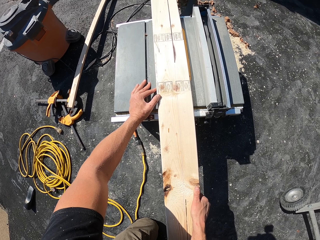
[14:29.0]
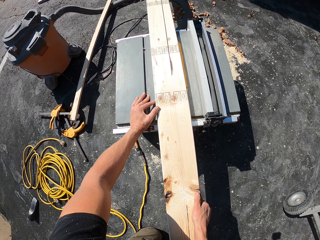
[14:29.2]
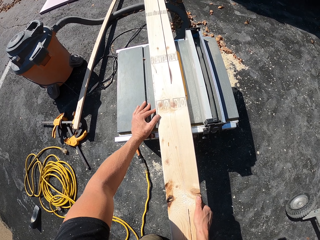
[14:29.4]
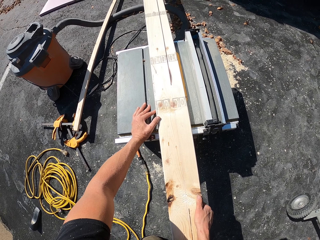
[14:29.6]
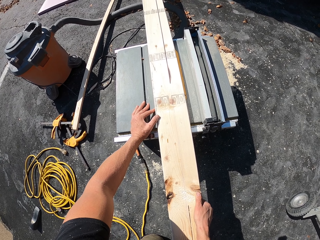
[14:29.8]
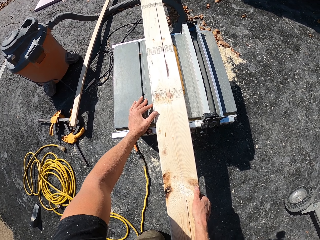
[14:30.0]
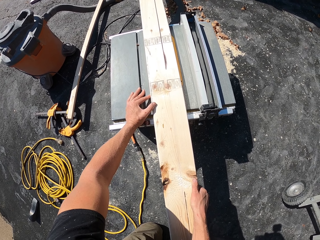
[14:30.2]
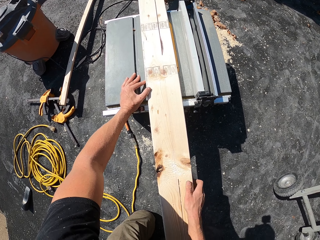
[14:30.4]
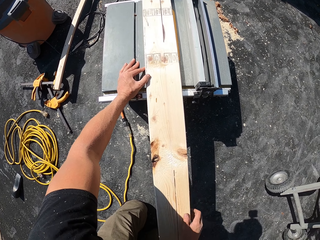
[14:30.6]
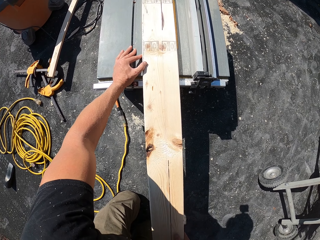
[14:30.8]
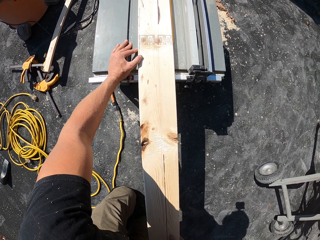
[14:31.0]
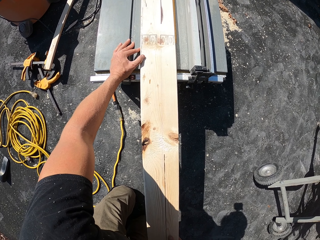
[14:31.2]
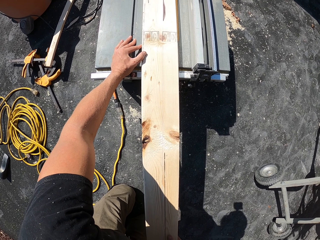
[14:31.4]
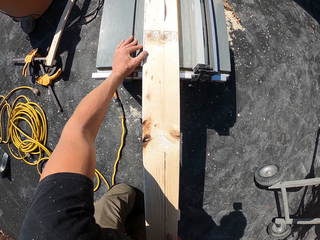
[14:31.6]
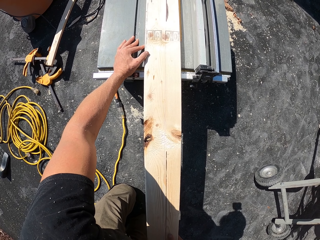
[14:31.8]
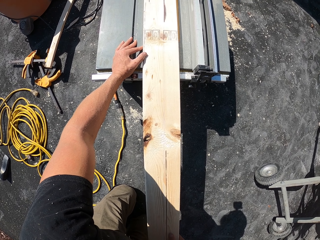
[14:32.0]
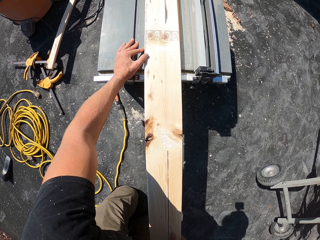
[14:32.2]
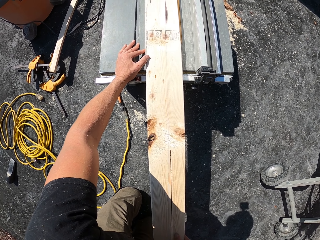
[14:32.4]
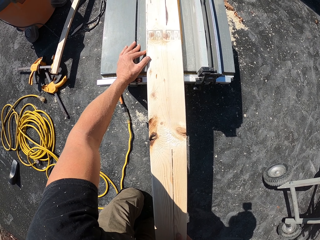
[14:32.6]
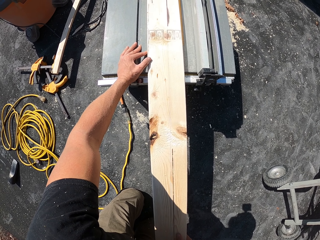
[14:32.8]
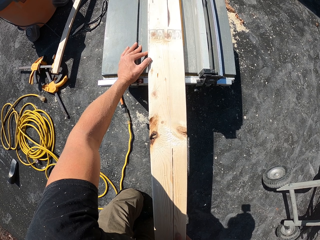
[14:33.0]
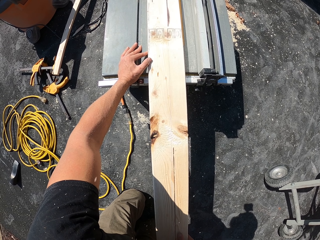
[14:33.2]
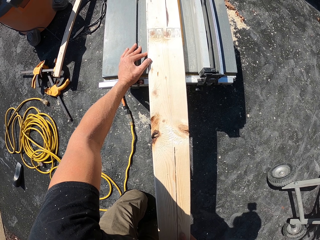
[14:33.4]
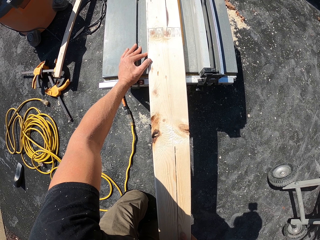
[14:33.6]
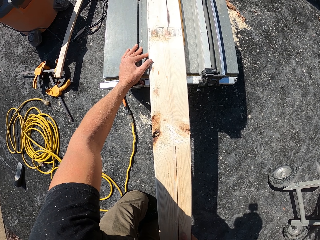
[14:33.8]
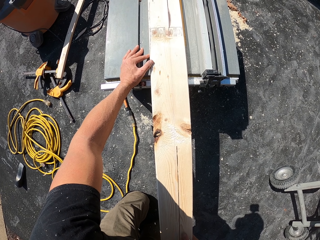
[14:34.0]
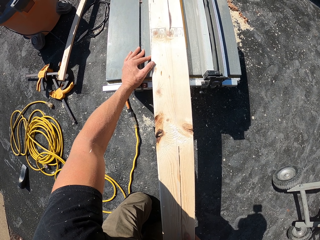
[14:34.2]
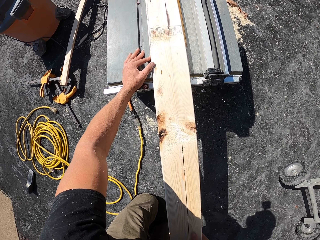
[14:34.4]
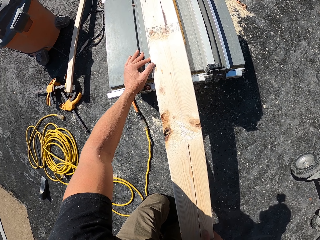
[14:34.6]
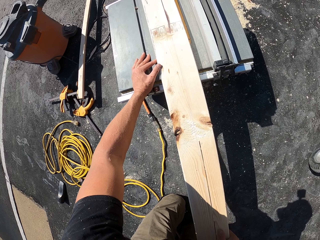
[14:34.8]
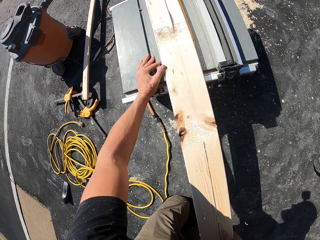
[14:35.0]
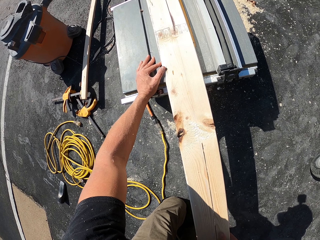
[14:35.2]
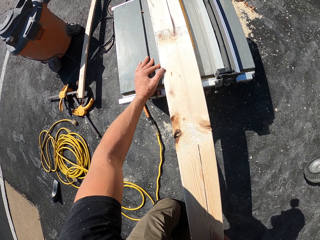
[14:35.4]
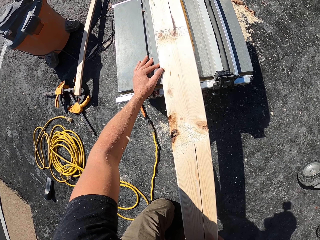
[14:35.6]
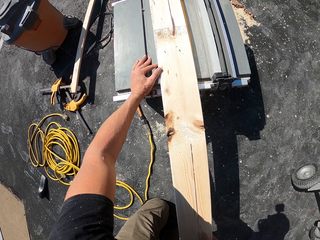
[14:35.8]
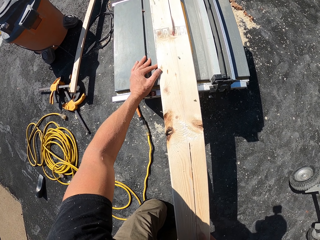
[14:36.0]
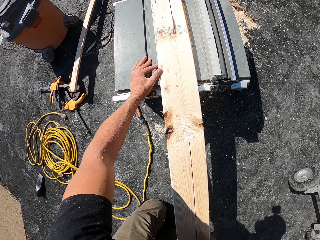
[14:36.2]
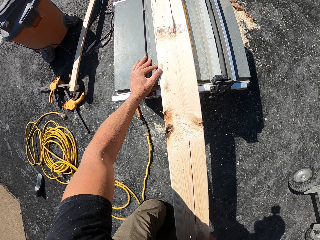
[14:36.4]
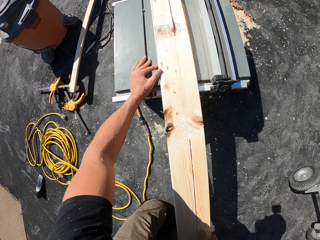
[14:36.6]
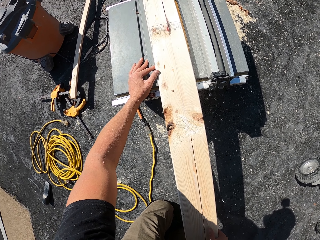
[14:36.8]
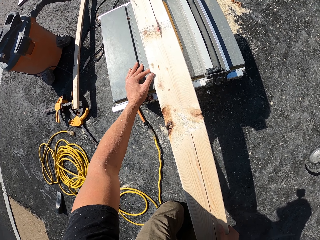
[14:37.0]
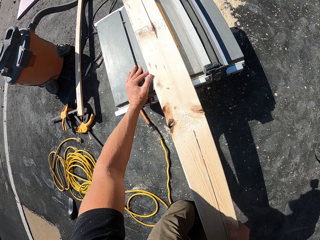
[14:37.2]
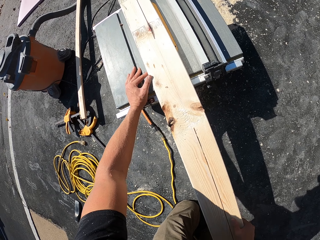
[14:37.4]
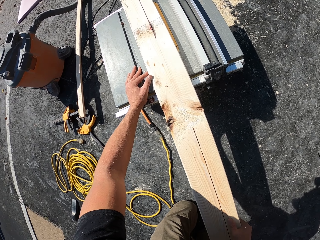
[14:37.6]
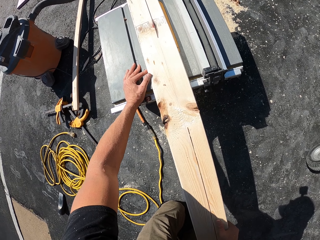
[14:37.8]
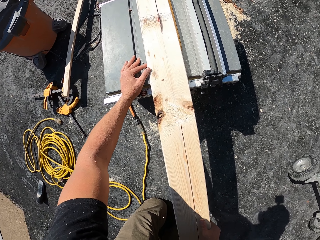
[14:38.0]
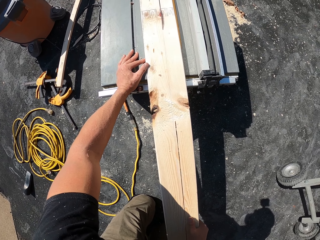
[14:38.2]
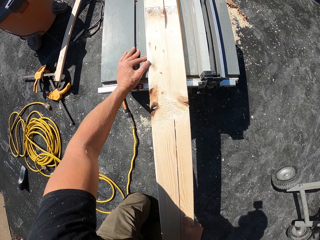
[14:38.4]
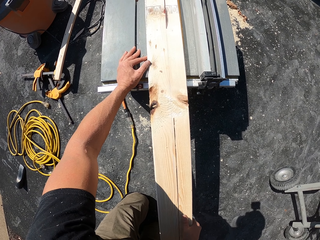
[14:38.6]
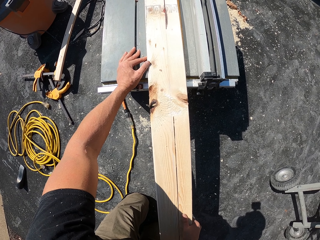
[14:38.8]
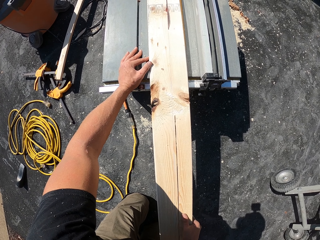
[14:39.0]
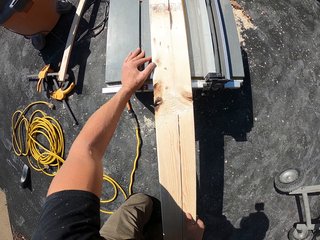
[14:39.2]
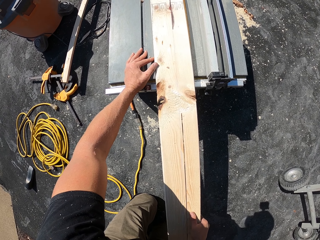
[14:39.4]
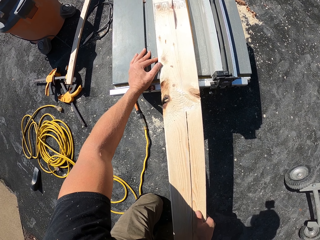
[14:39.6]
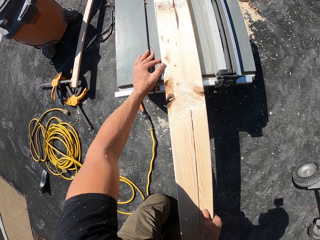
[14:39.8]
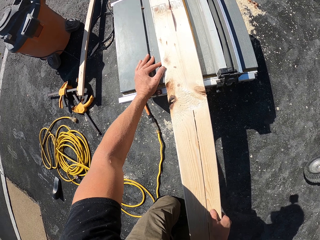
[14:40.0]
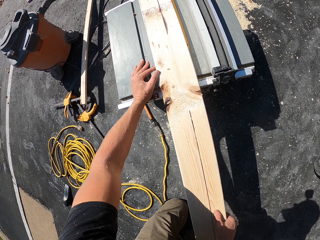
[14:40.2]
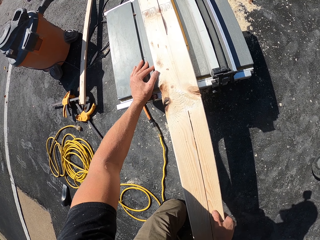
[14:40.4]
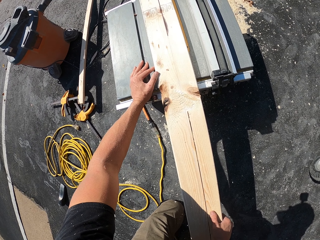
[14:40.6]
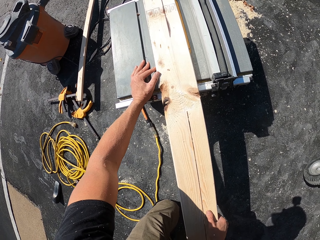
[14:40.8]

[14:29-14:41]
The camera wearer adjusts the right hand on the wood.

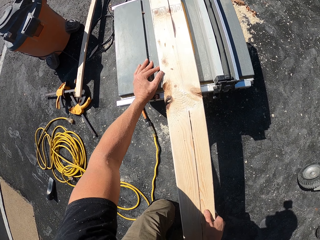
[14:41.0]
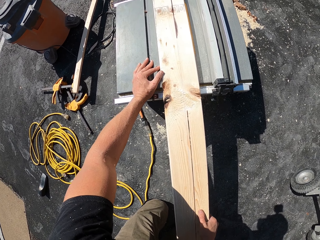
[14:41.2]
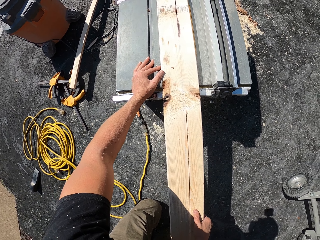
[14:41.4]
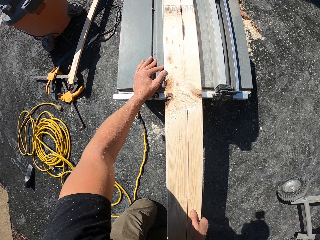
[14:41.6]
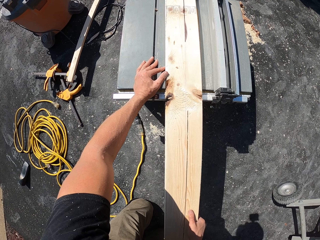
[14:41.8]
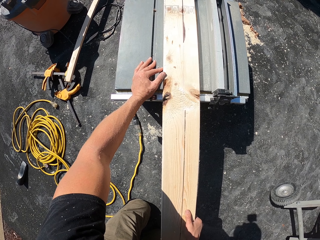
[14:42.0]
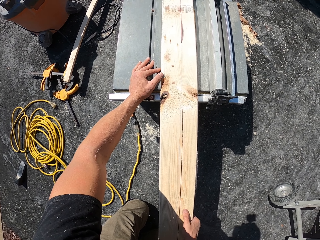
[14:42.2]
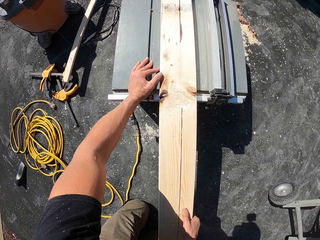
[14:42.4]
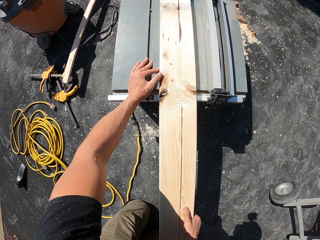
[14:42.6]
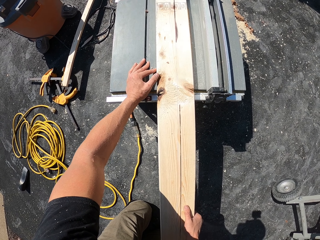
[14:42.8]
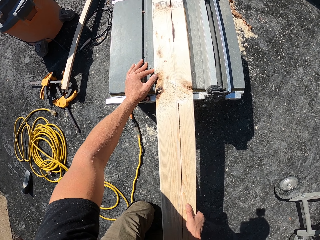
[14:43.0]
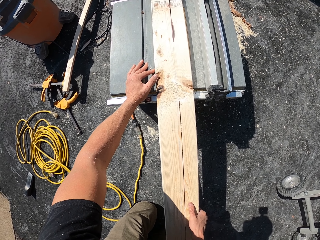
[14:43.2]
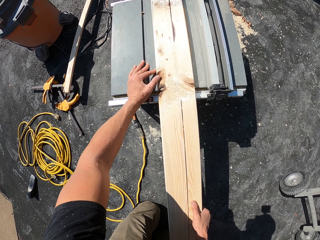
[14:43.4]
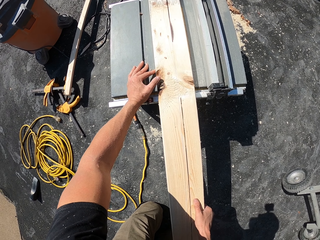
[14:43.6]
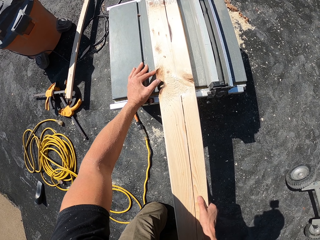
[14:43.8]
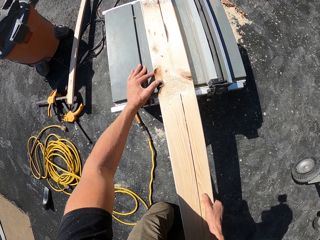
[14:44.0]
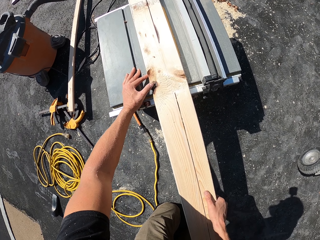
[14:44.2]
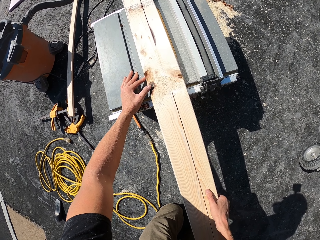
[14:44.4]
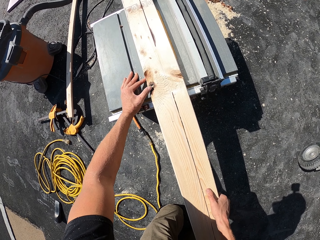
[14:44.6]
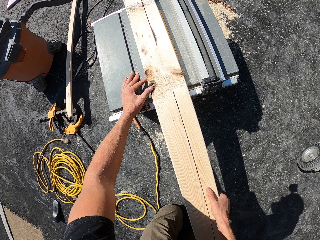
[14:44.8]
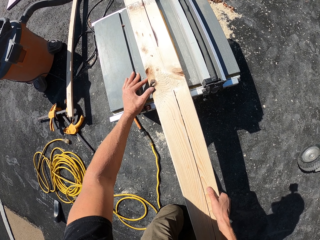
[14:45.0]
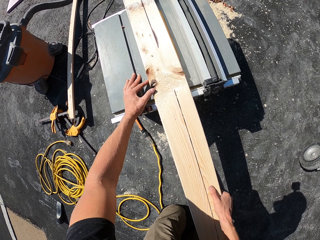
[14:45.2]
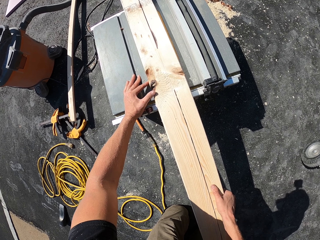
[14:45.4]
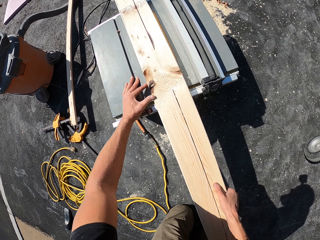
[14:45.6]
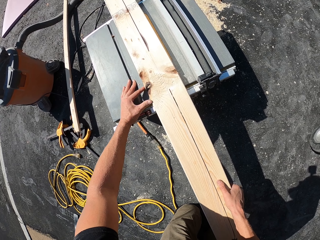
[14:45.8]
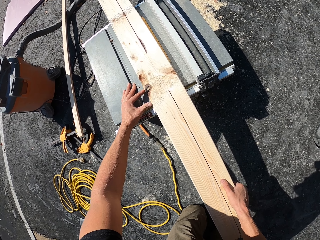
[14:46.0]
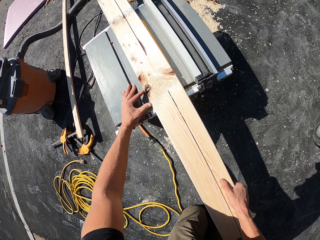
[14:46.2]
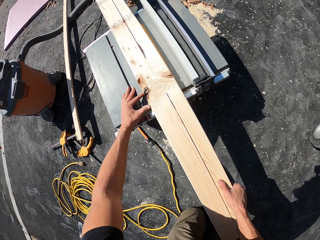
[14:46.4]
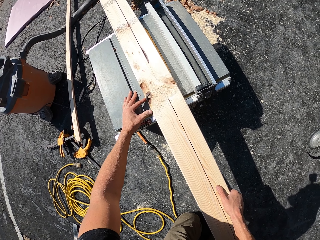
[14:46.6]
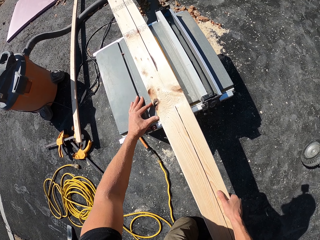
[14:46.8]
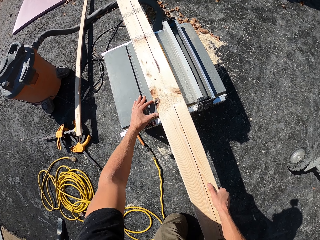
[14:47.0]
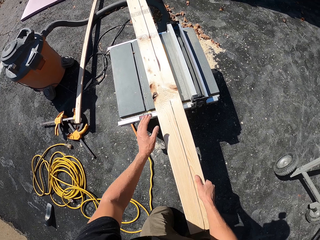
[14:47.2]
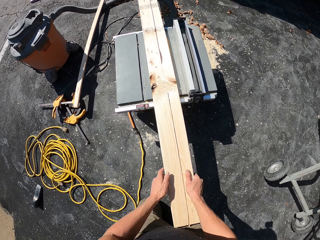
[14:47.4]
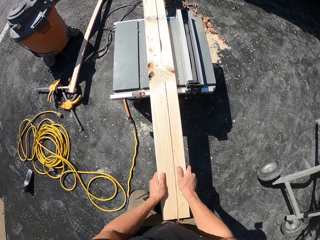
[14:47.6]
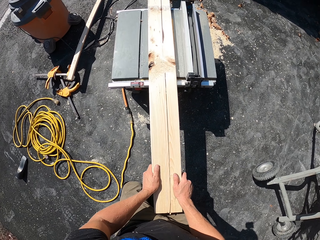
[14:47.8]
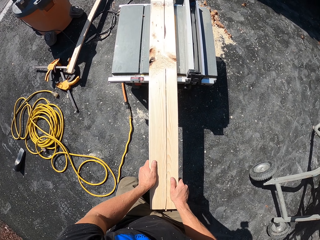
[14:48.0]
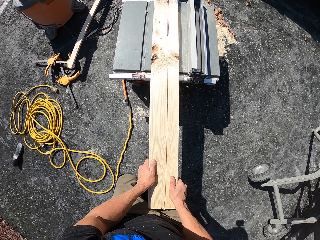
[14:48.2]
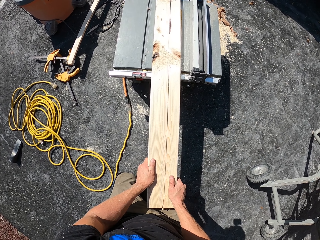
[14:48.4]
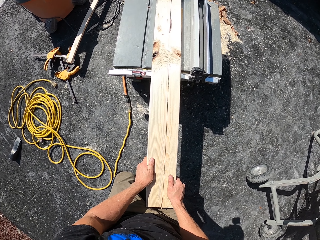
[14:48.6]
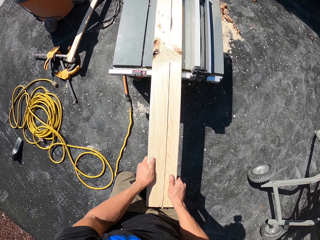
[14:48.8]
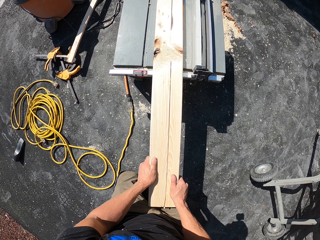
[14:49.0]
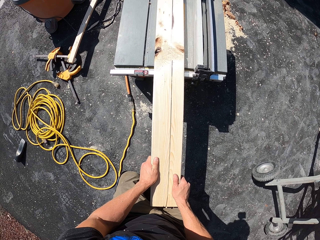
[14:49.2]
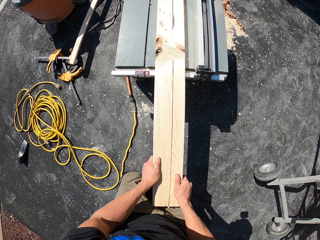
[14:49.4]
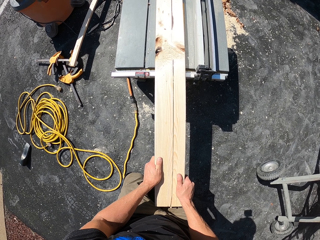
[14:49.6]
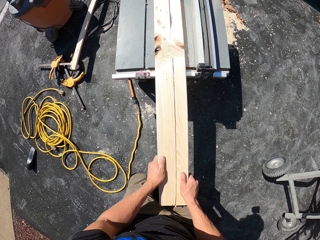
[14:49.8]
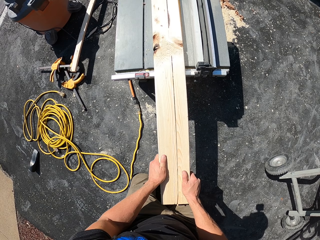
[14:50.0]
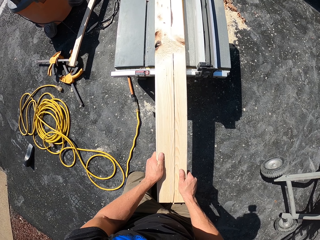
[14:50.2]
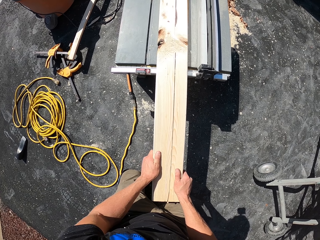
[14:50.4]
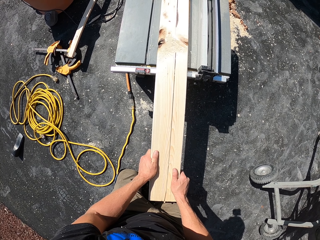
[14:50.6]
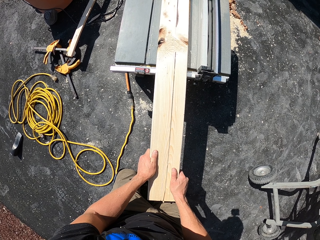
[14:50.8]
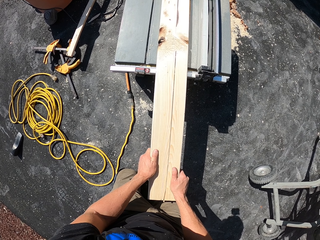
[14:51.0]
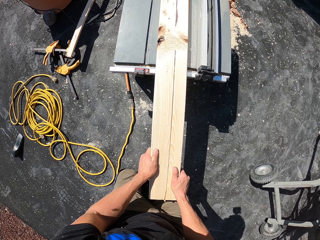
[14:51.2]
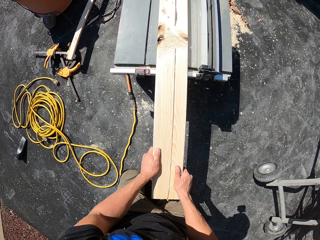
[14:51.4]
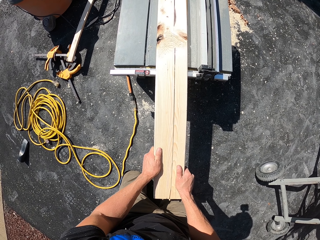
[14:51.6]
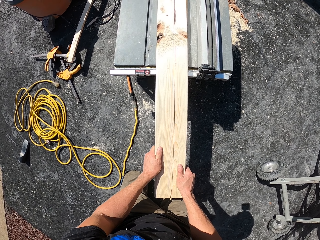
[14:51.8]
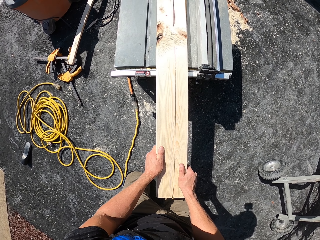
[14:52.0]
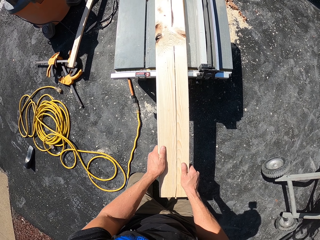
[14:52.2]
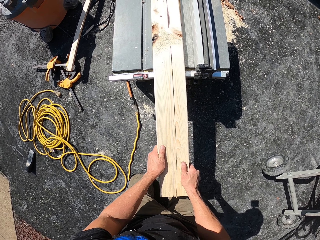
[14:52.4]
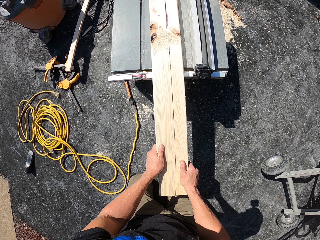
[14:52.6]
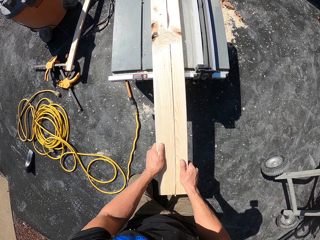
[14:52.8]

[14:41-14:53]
The camera wearer touches the wood with the left hand.
